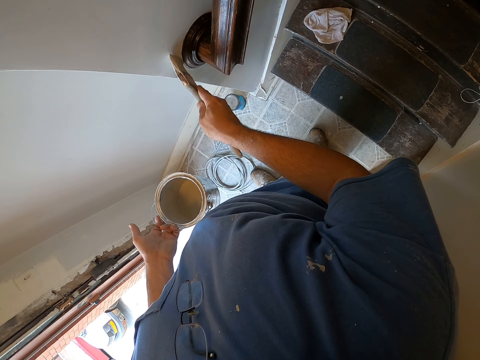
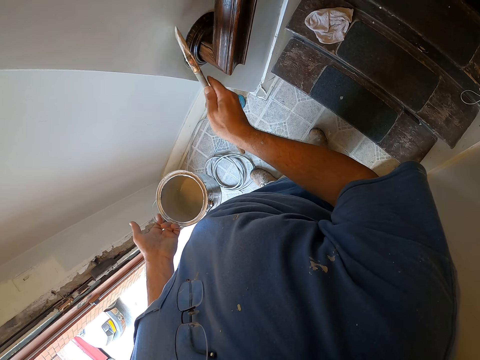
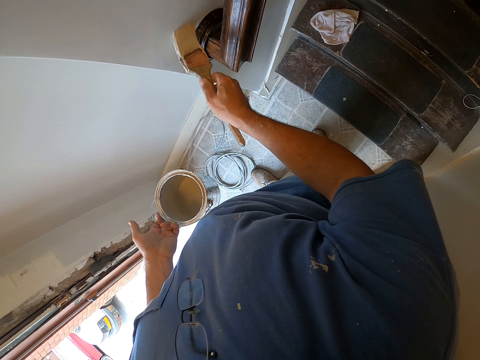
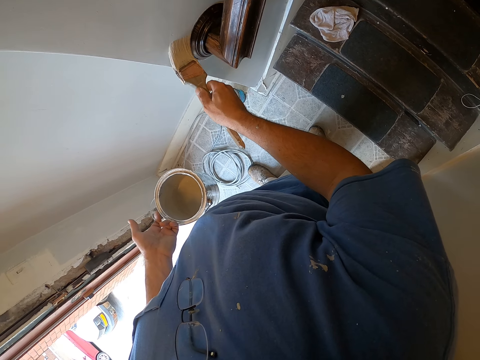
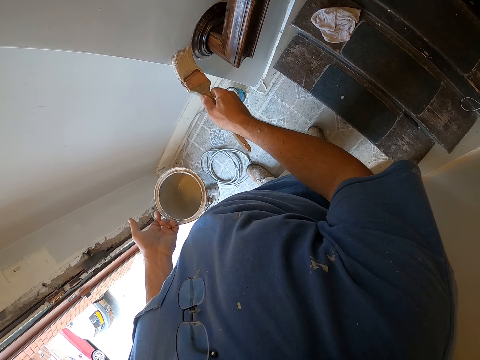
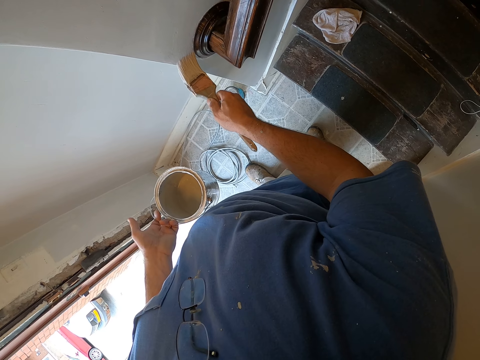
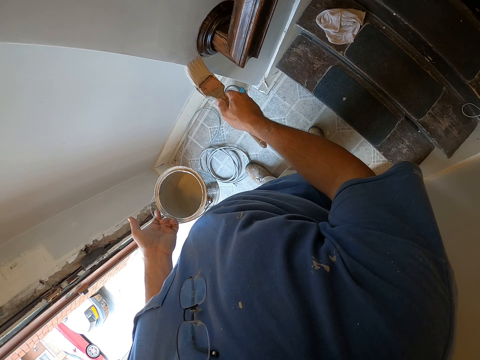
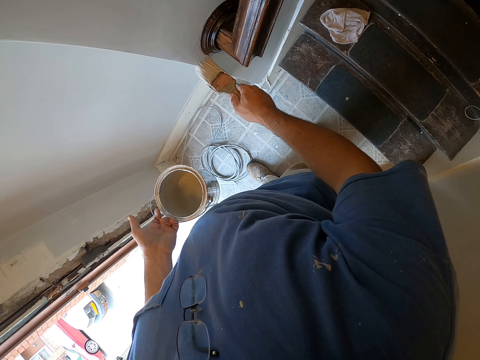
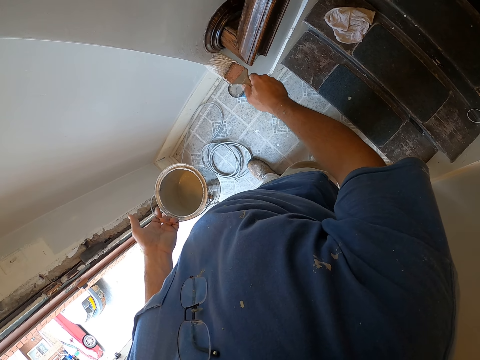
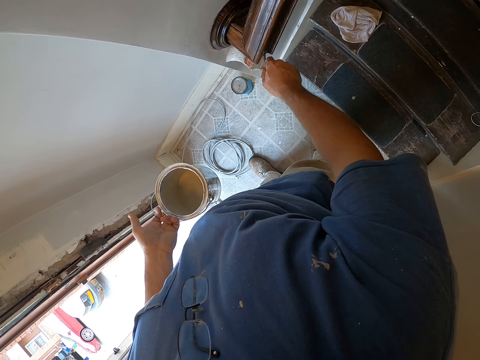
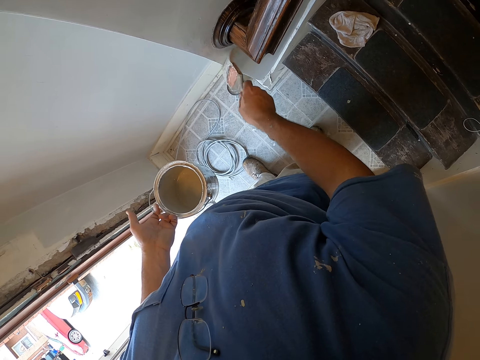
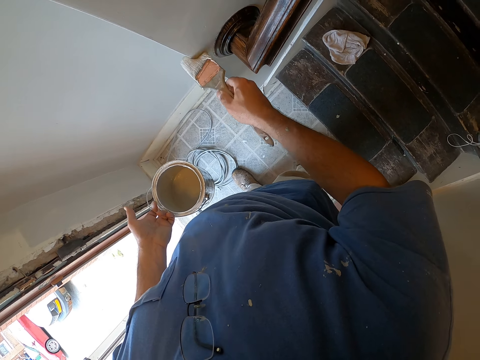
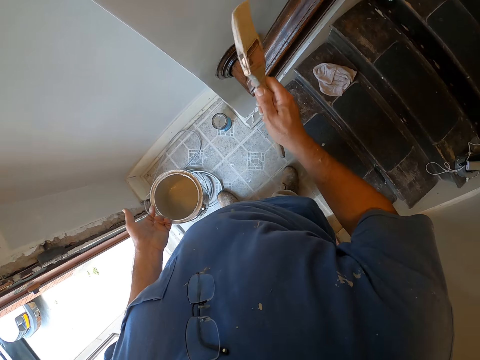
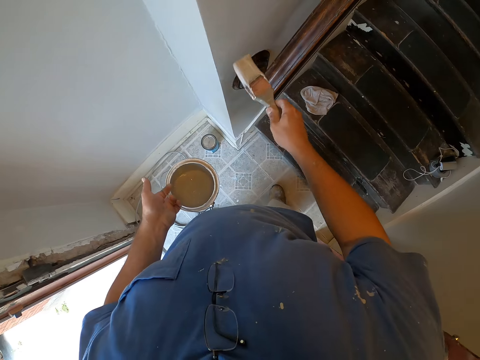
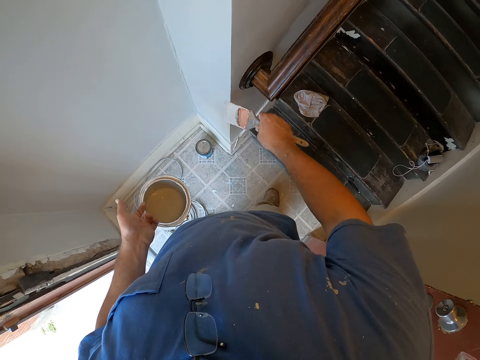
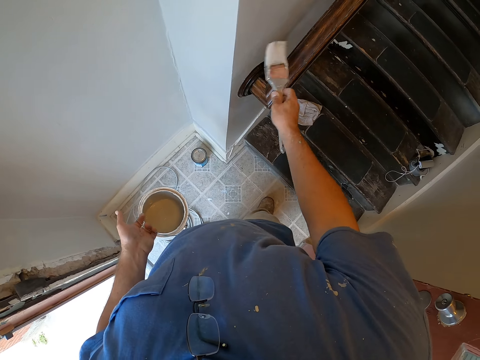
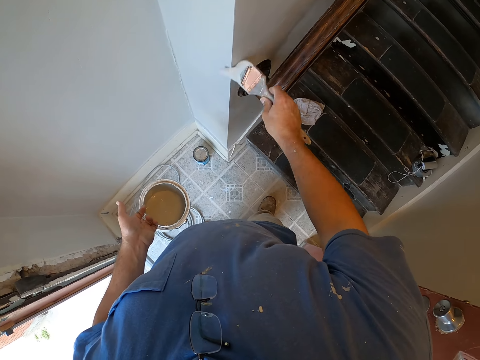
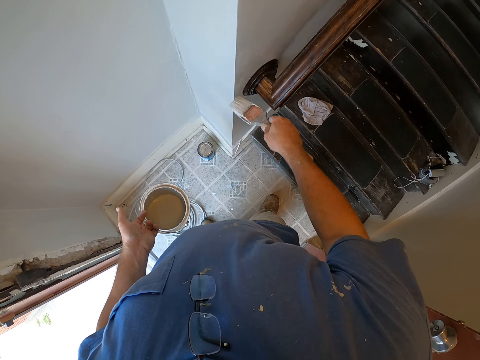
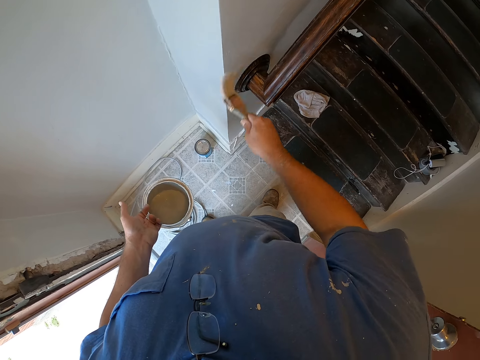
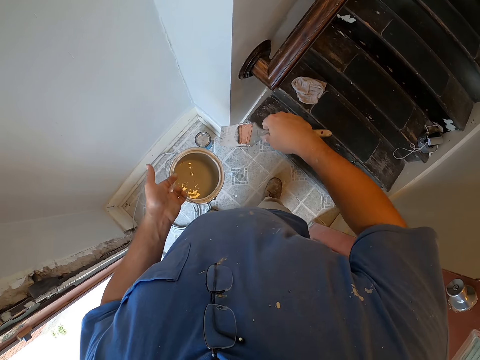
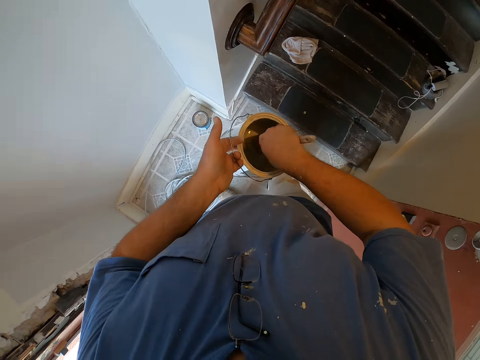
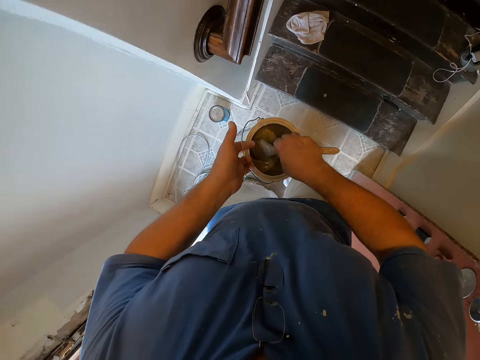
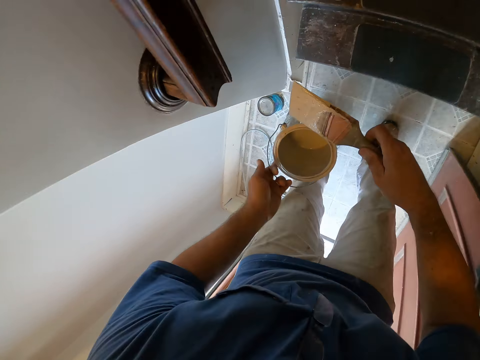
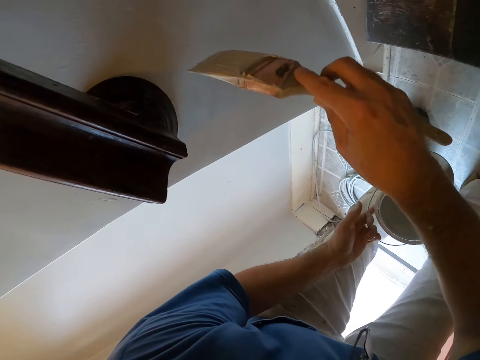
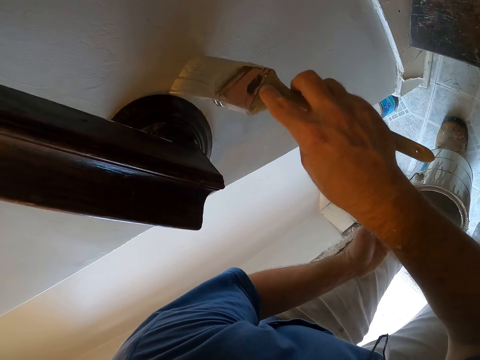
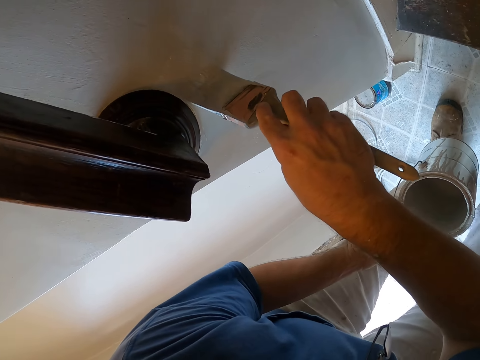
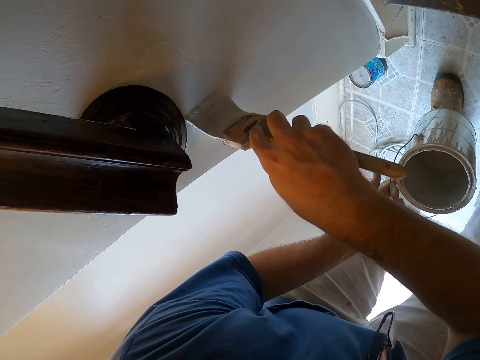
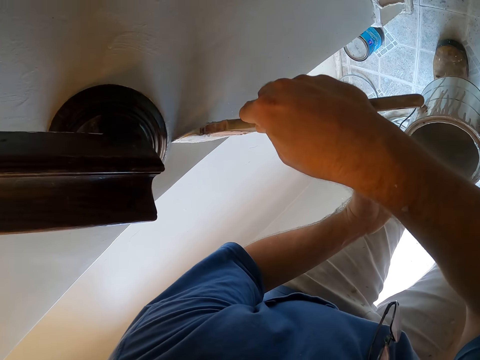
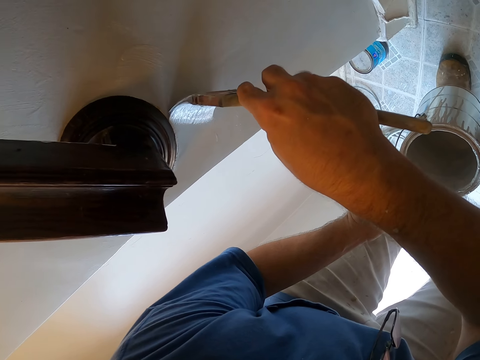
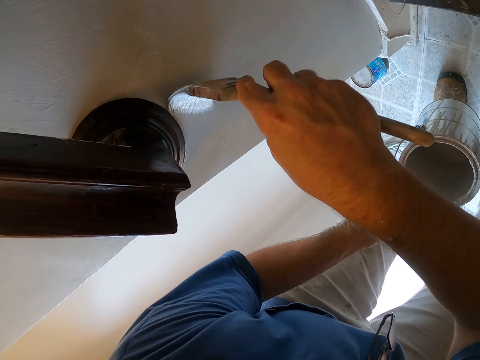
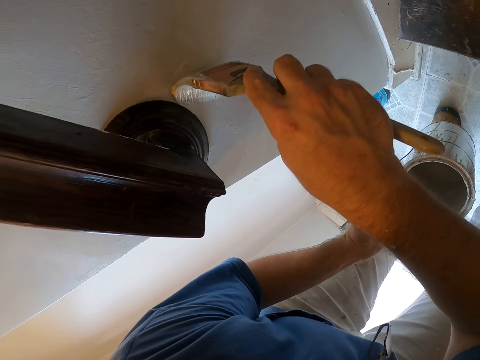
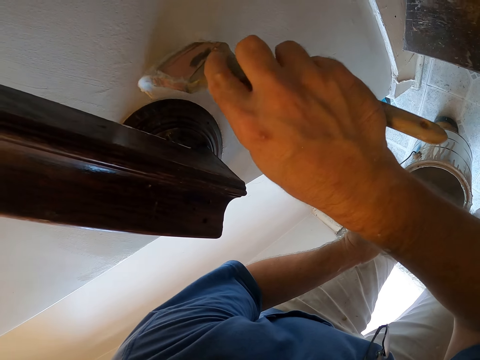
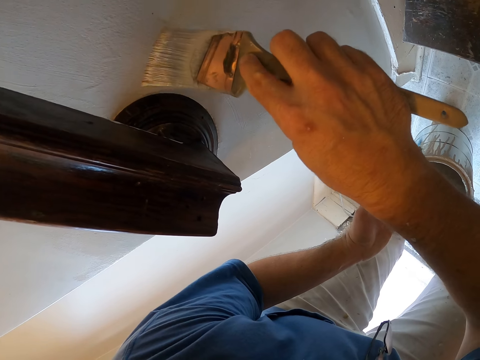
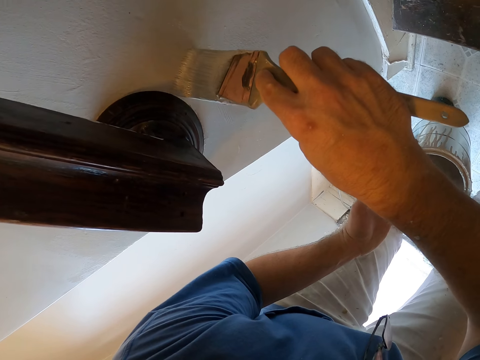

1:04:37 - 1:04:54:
The camera wearer dips the paint brush into the paint bucket again. They continue painting the wall near the stairs railing with the paint brush.

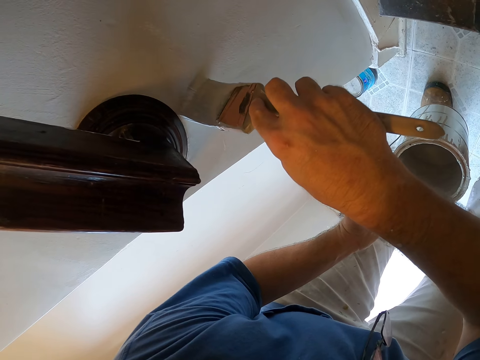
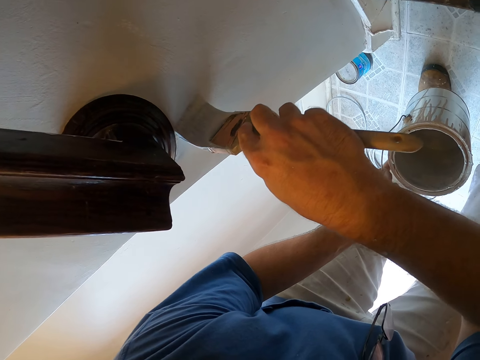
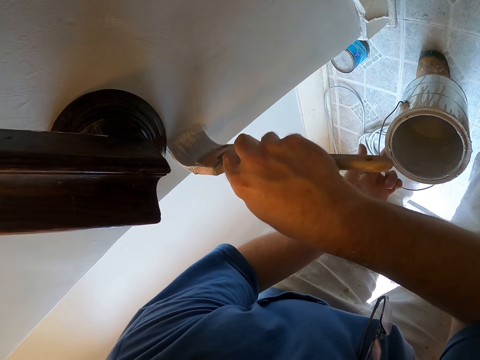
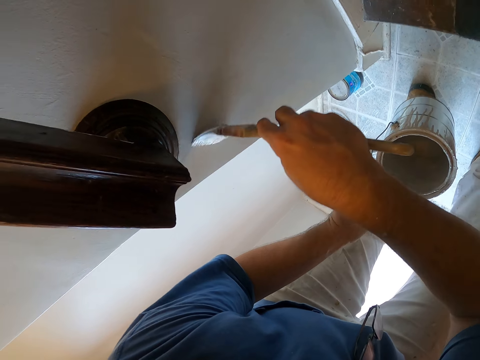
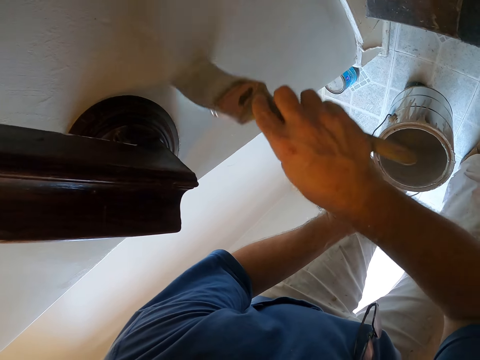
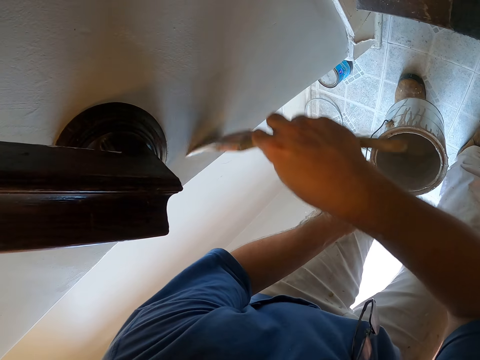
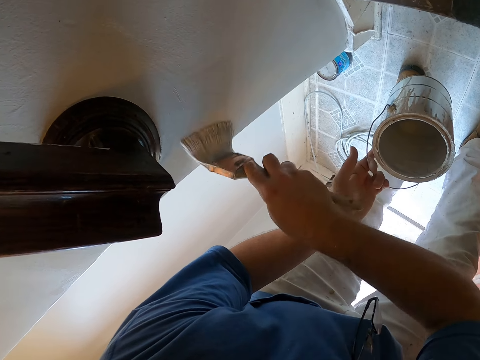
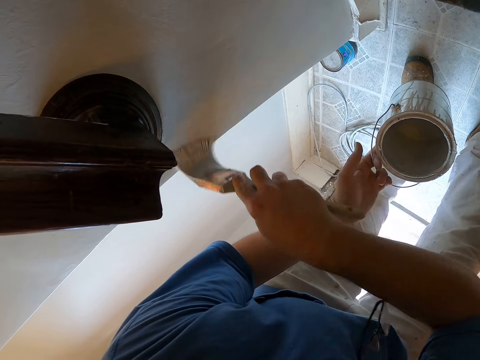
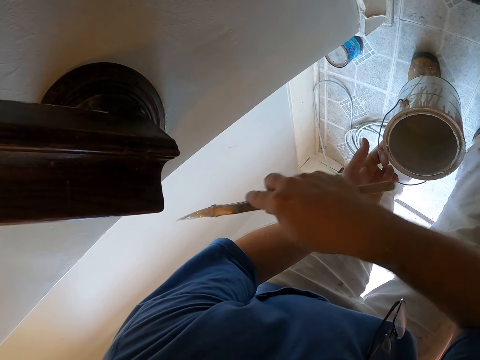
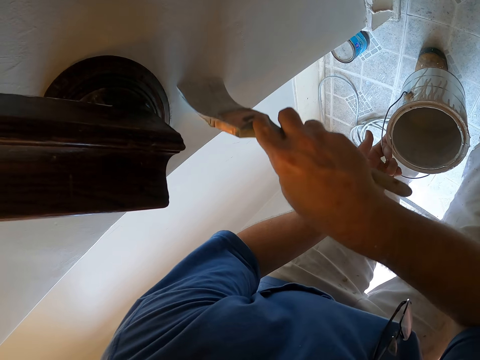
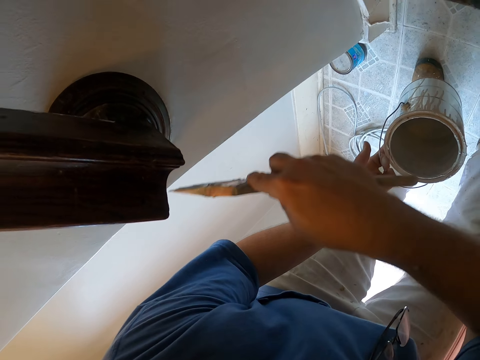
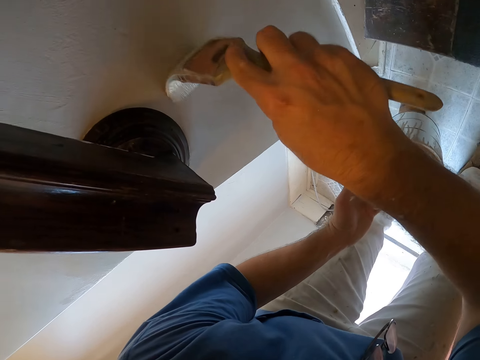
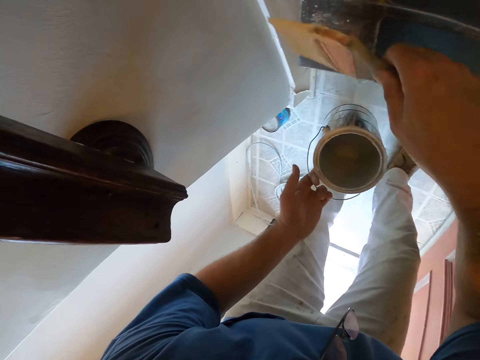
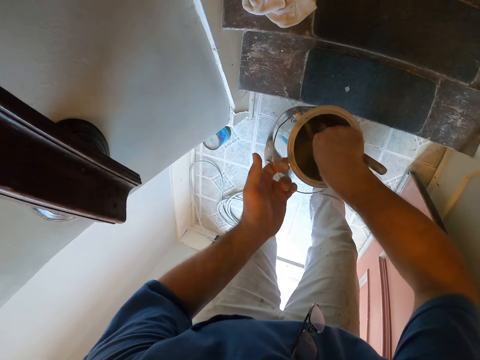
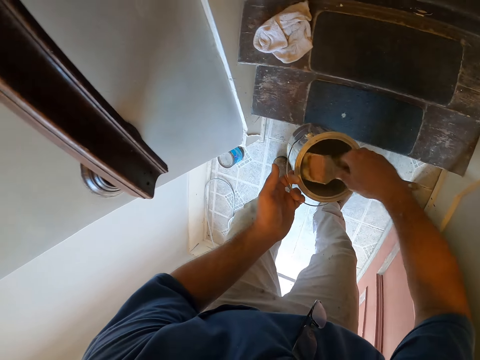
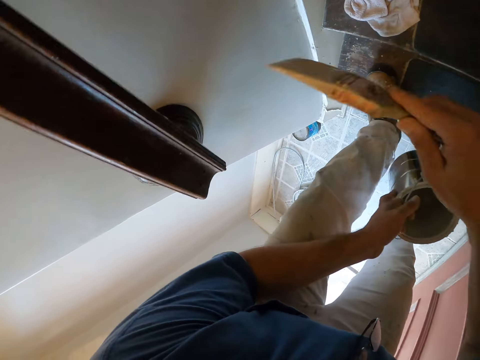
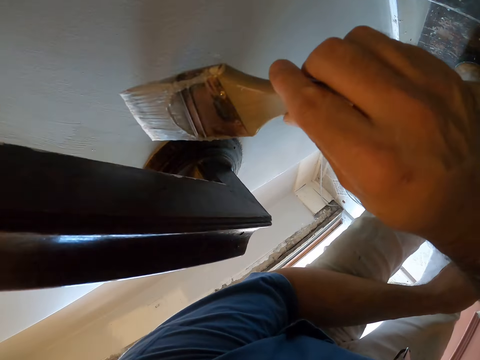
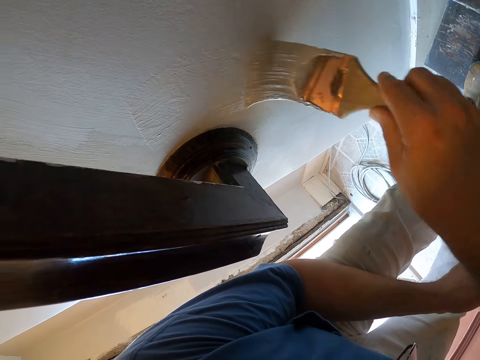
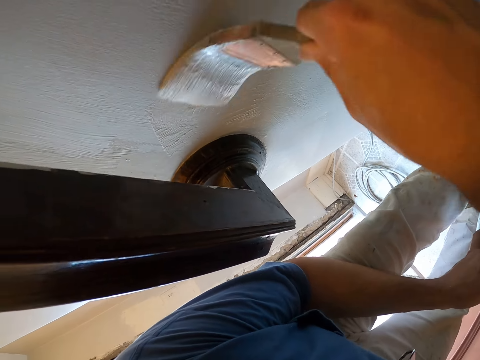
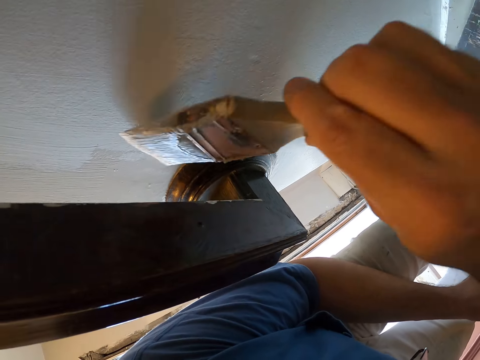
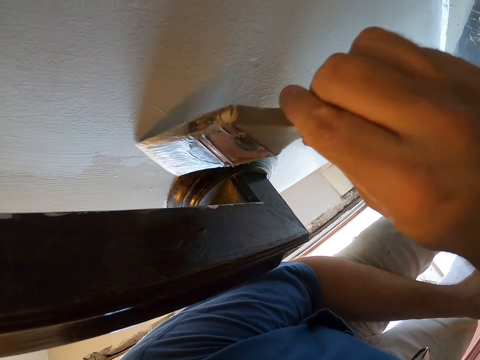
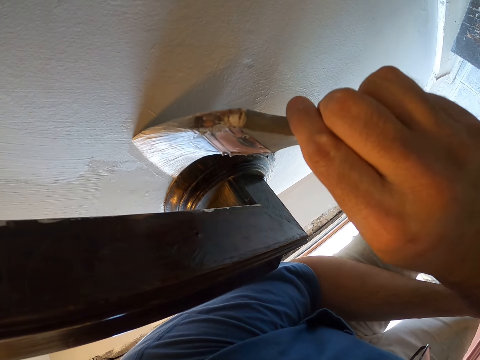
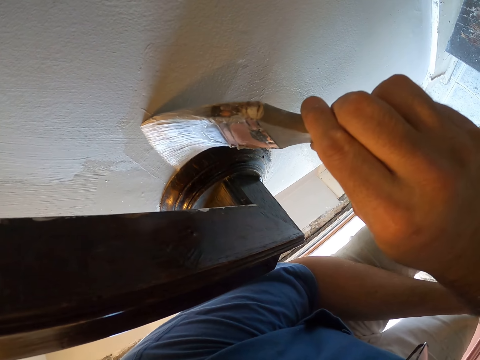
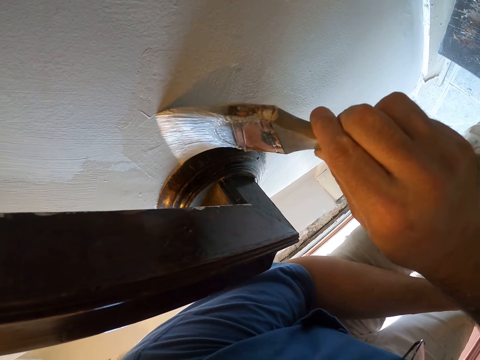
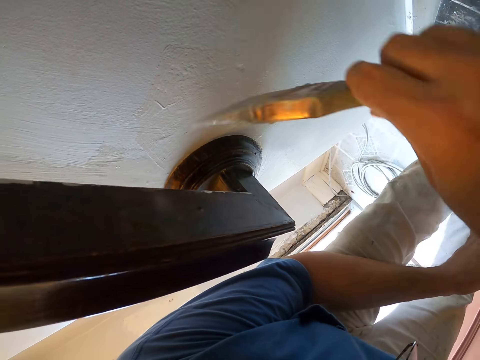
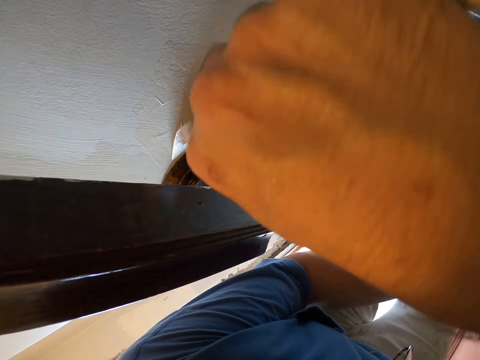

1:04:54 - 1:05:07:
The camera wearer dips the paint brush into the paint bucket again. They continue painting the wall near the stairs railing with the paint brush.
